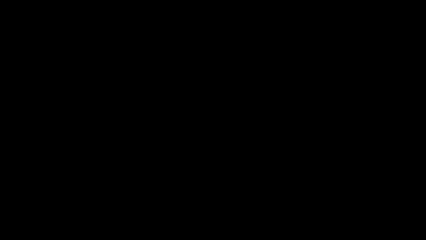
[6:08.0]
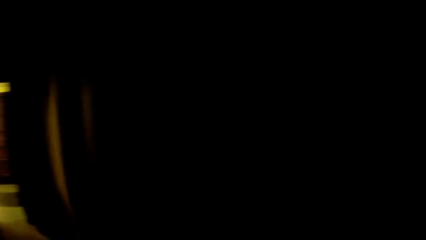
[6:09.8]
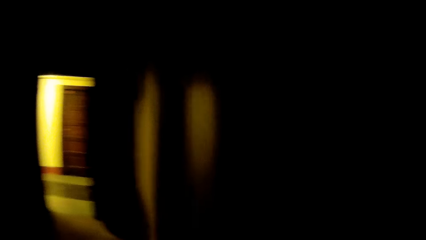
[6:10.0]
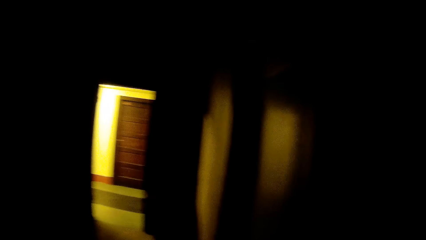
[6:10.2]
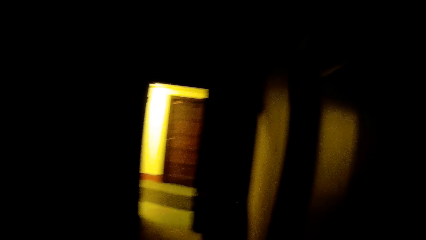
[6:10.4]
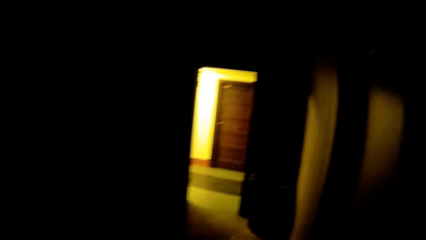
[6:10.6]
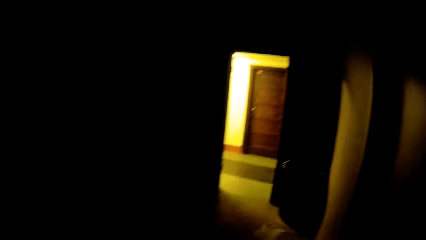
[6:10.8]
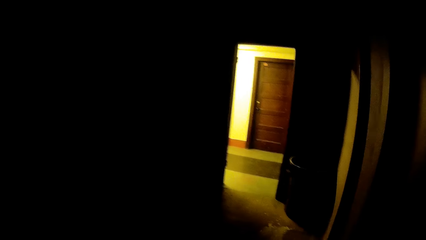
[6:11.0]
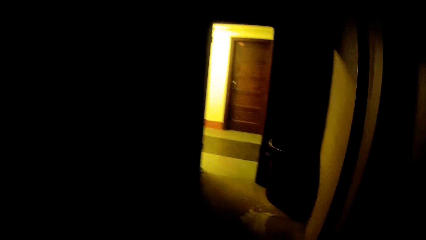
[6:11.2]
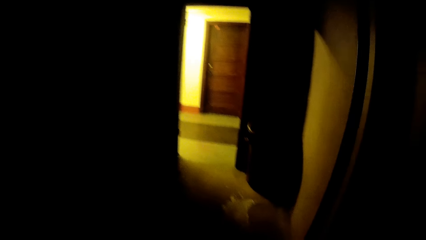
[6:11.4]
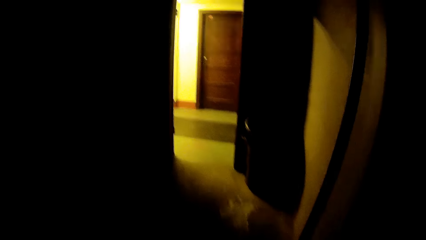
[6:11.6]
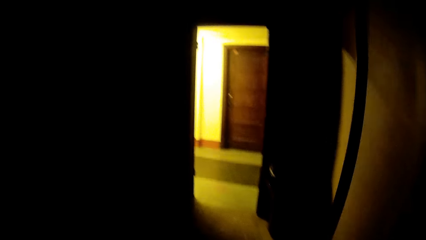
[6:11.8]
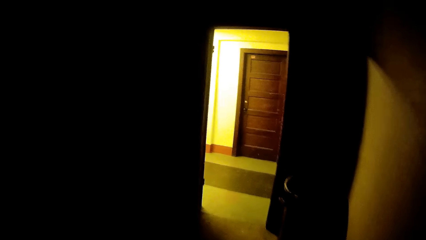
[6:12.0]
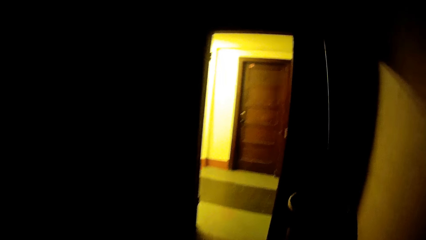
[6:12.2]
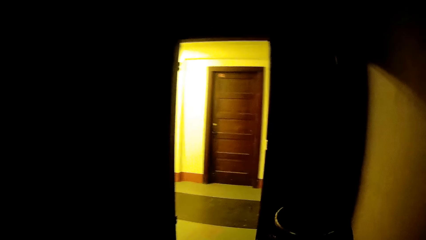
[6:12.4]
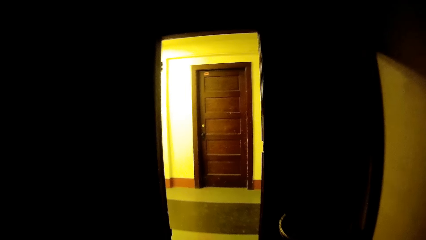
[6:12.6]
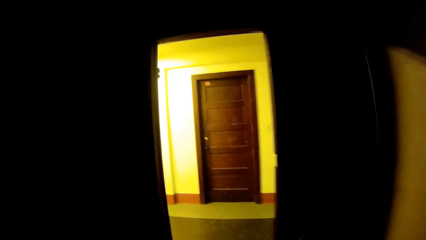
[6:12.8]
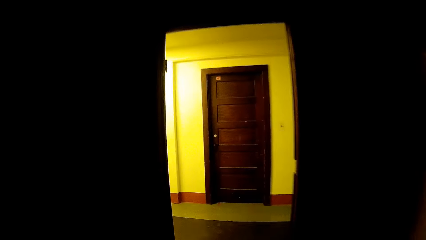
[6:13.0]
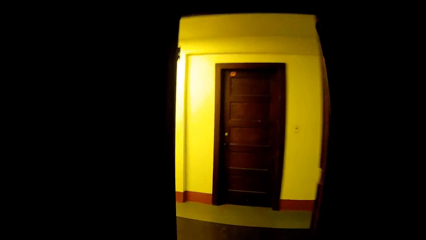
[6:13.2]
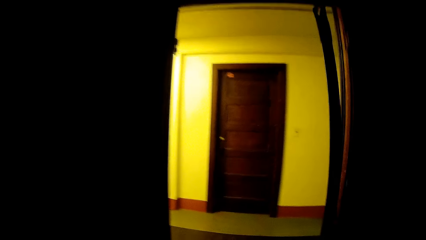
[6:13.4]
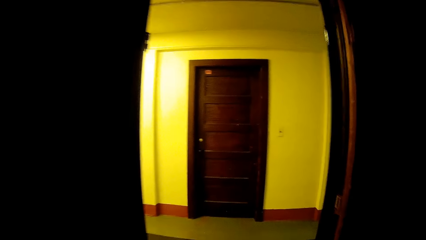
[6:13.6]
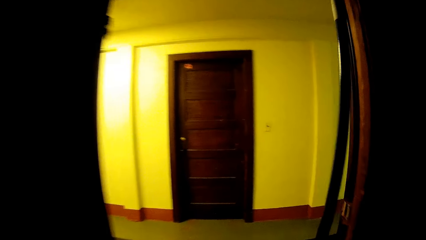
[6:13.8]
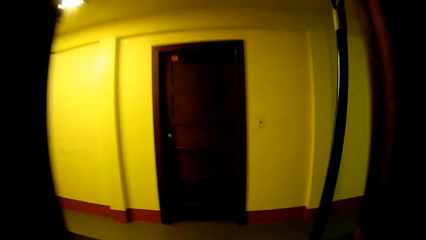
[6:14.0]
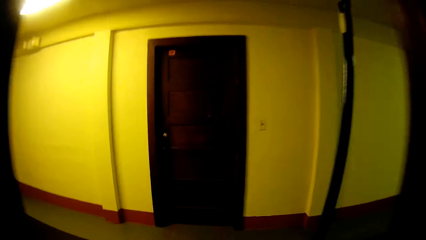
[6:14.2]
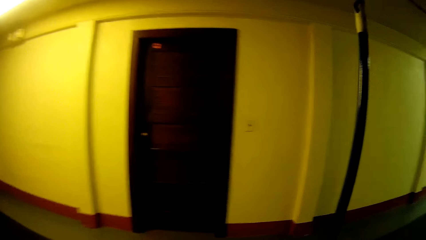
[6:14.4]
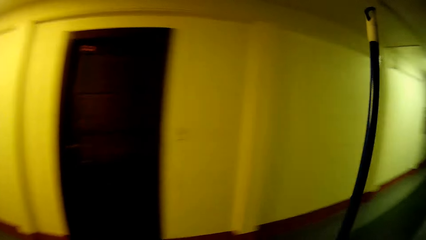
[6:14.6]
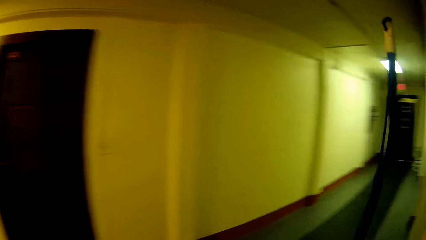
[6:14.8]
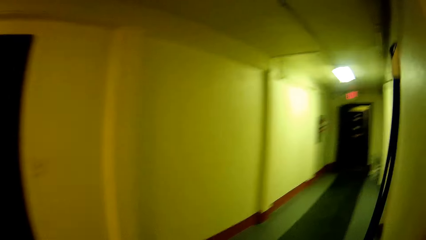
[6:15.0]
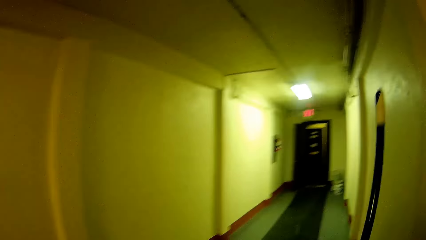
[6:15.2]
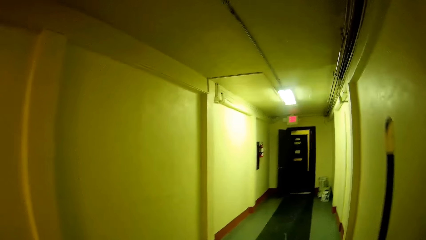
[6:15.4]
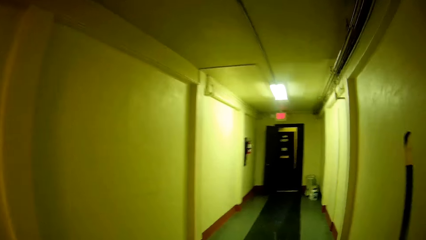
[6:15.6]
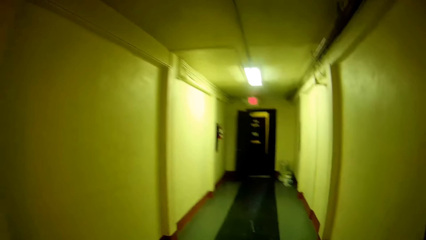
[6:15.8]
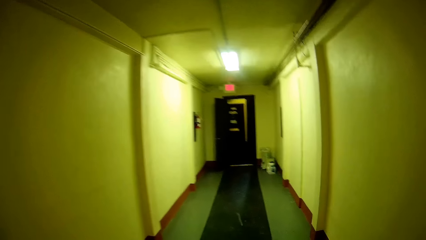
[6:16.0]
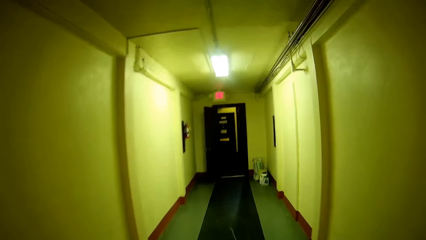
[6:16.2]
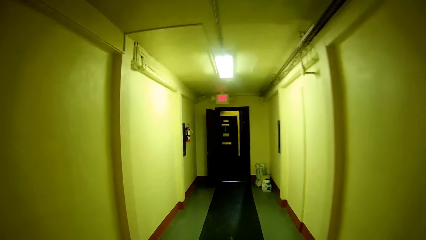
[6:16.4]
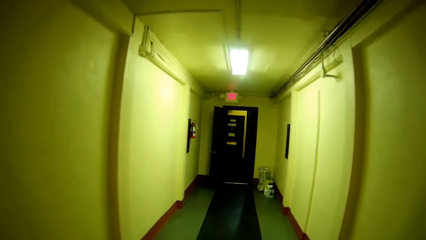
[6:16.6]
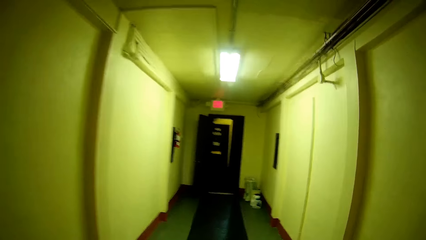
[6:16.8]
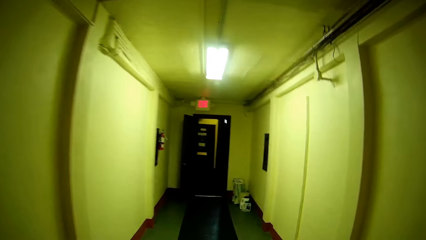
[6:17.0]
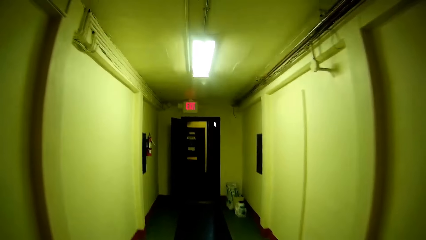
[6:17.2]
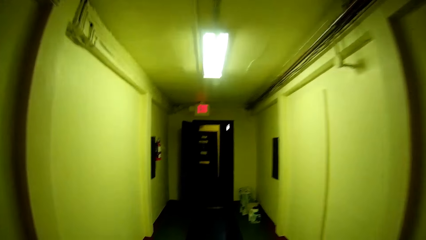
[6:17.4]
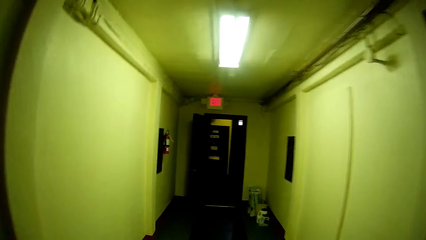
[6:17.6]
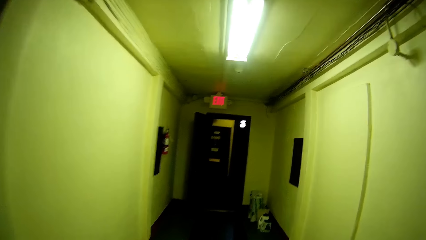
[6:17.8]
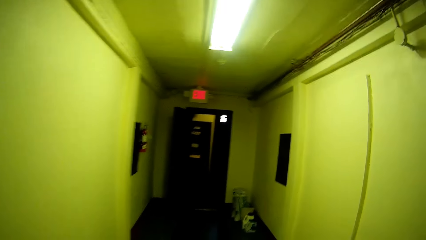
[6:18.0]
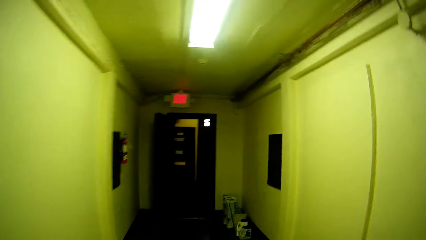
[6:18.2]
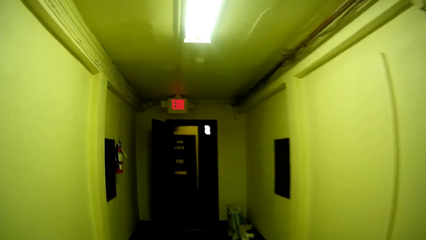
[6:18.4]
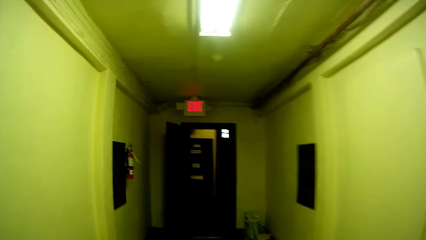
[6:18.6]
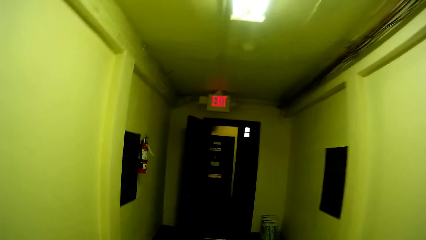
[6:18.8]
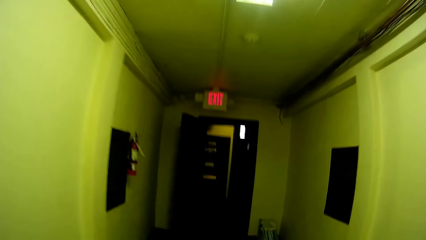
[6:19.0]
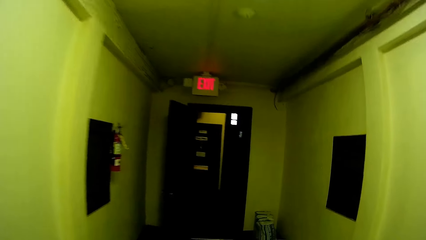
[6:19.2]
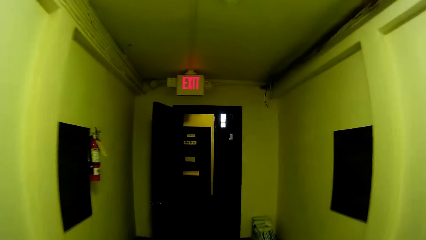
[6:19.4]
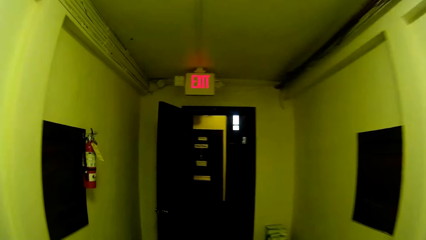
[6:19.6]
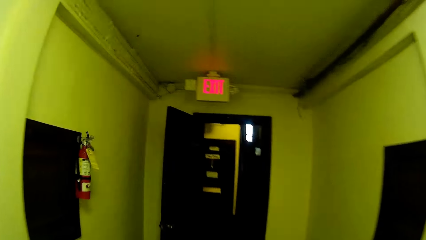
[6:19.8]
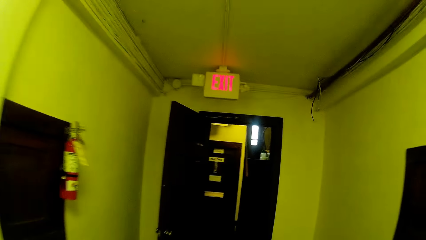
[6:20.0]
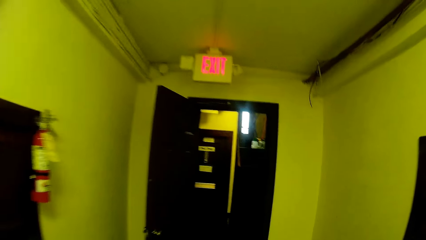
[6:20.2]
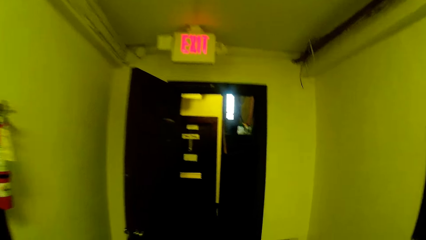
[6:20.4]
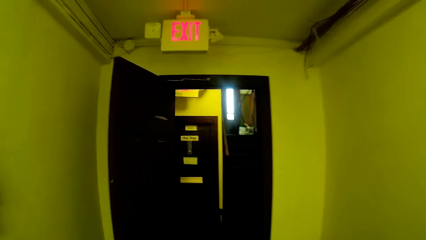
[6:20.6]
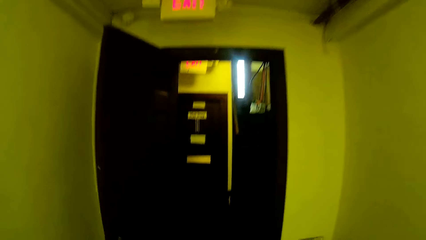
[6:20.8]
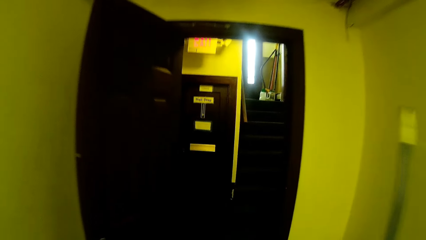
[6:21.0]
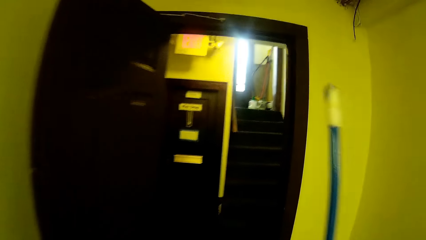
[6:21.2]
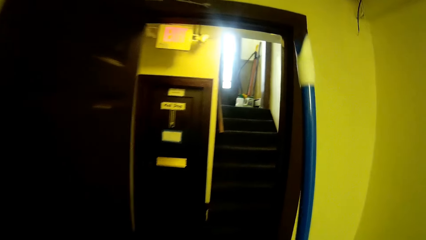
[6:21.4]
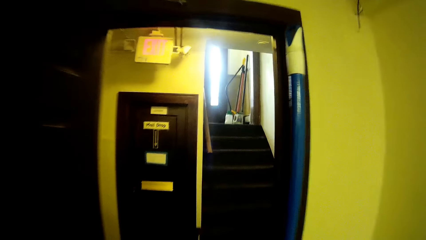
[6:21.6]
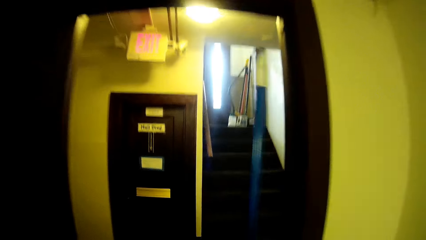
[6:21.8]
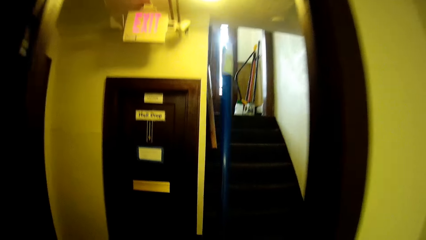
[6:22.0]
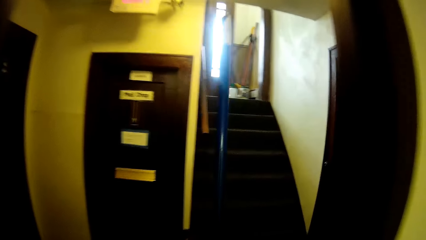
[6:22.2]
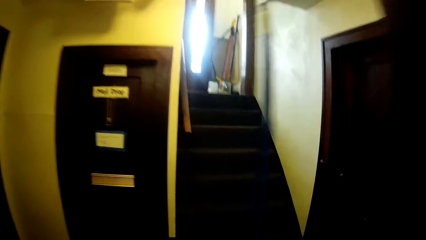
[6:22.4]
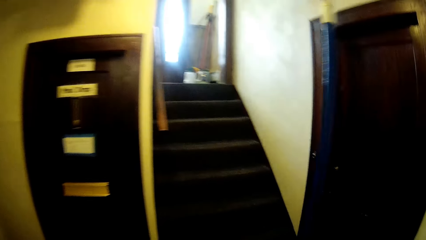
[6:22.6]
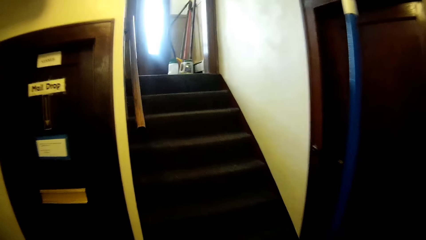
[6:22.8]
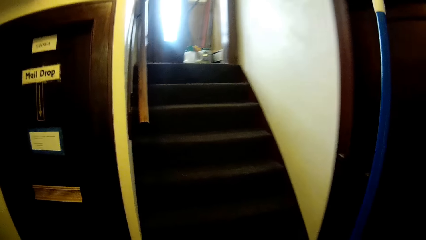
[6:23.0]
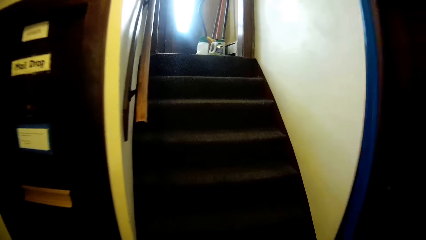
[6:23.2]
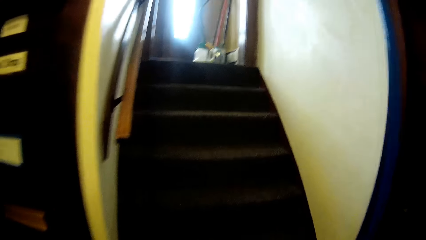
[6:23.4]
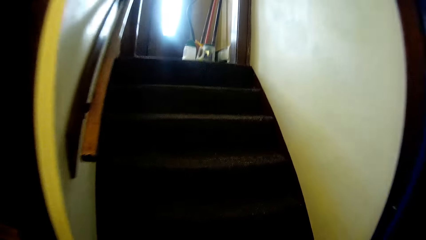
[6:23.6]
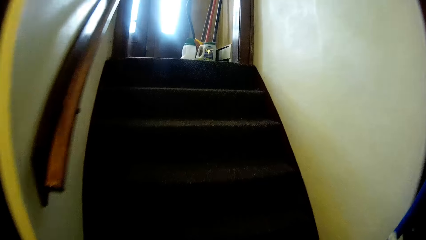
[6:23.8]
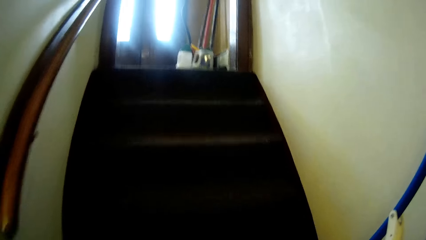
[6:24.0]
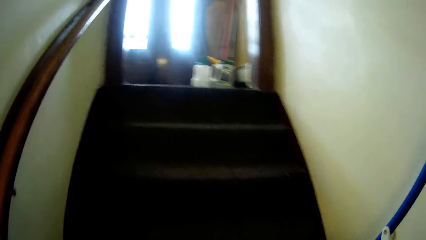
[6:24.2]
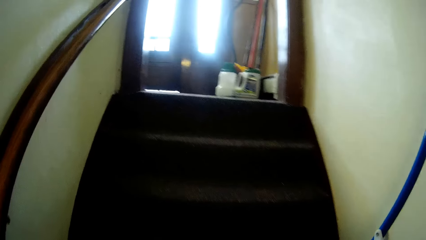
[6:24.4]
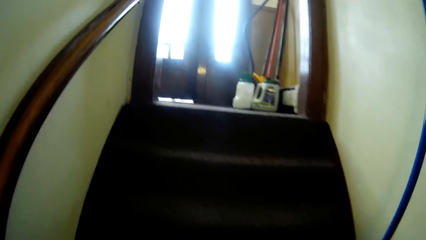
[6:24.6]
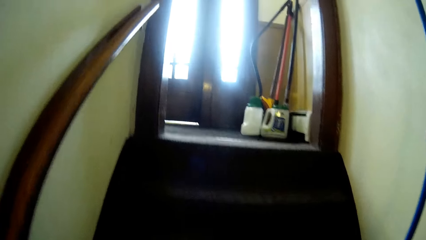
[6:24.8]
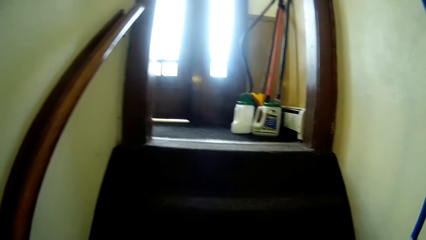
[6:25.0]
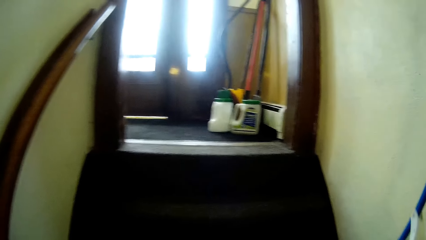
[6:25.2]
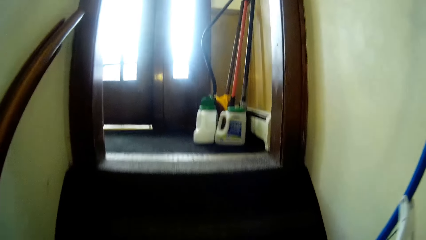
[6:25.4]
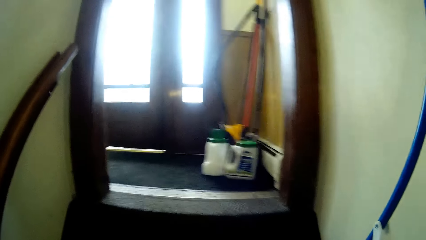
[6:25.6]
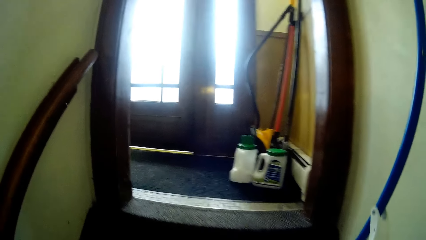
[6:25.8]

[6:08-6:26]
The camera wearer adjusts a mop in the hand. They turn right. They adjust the mop. They walk upstairs.
